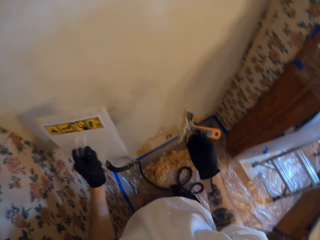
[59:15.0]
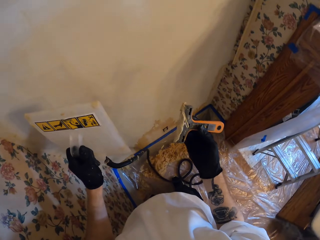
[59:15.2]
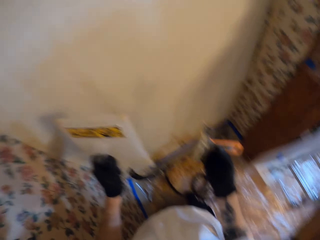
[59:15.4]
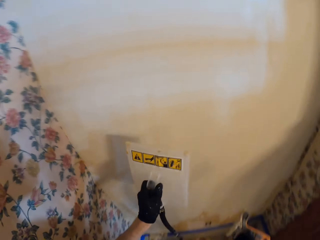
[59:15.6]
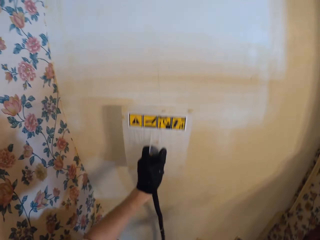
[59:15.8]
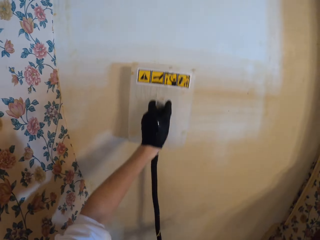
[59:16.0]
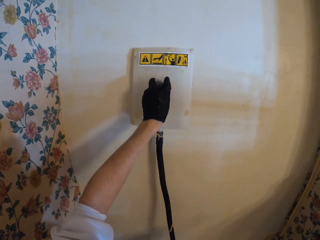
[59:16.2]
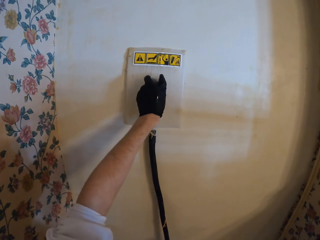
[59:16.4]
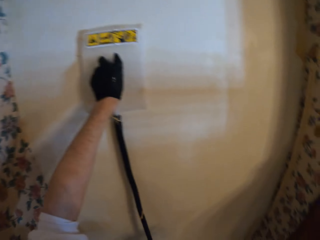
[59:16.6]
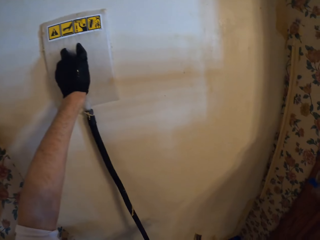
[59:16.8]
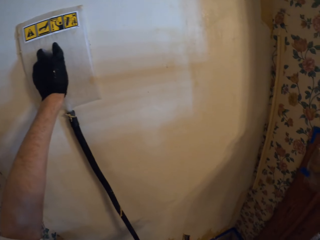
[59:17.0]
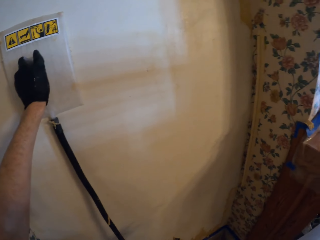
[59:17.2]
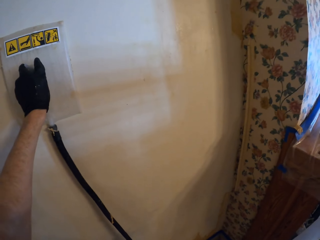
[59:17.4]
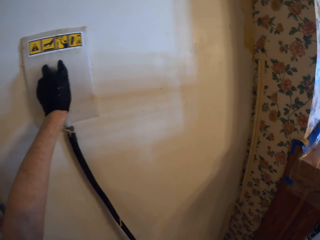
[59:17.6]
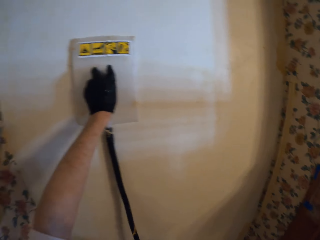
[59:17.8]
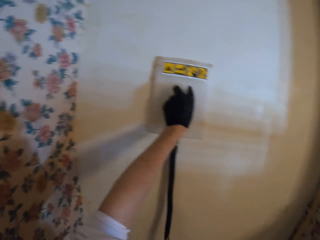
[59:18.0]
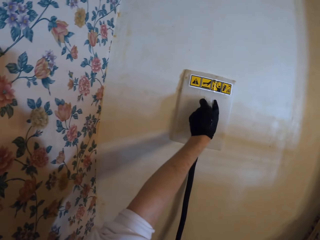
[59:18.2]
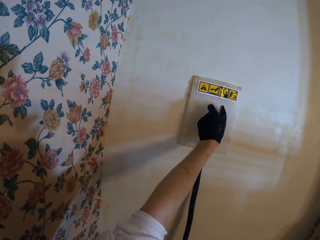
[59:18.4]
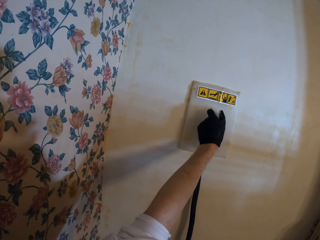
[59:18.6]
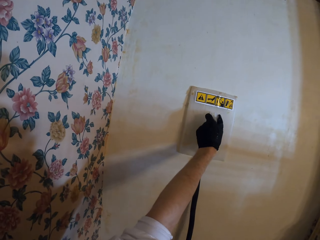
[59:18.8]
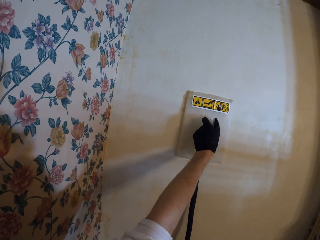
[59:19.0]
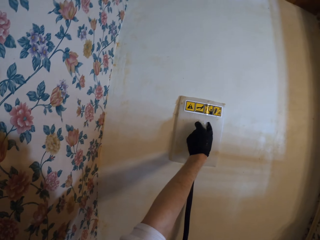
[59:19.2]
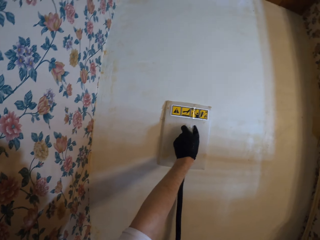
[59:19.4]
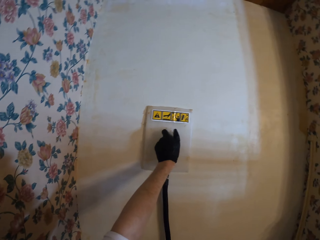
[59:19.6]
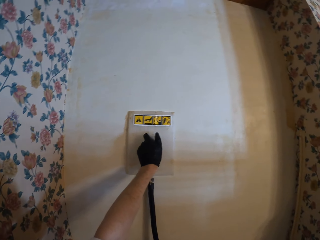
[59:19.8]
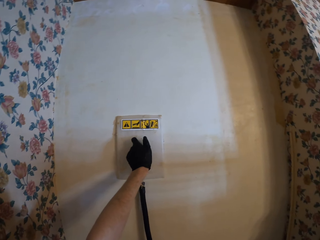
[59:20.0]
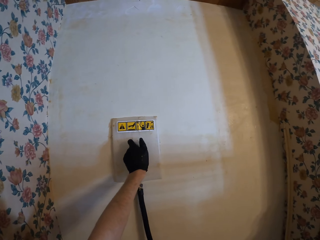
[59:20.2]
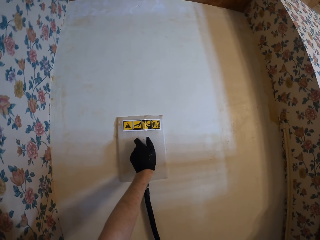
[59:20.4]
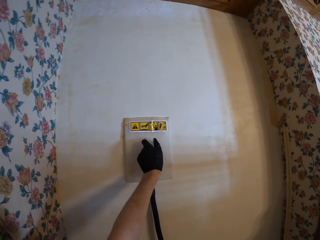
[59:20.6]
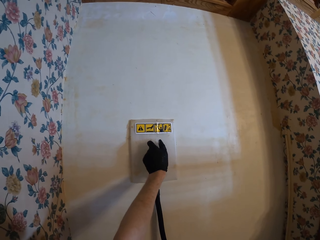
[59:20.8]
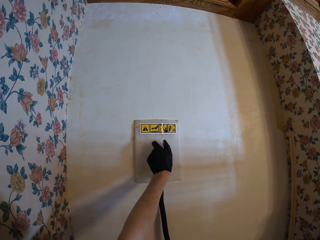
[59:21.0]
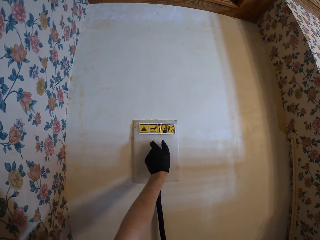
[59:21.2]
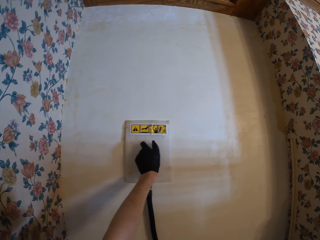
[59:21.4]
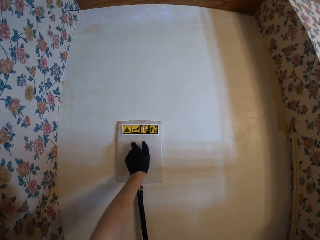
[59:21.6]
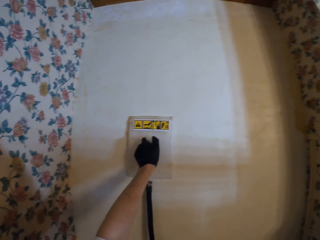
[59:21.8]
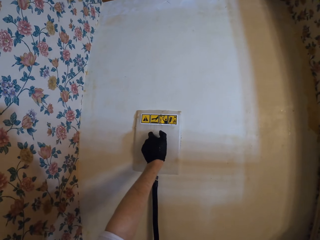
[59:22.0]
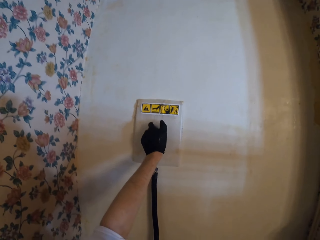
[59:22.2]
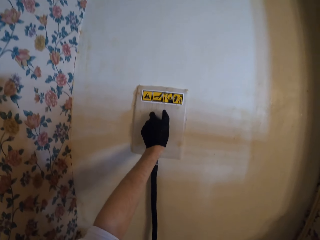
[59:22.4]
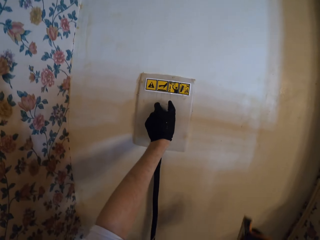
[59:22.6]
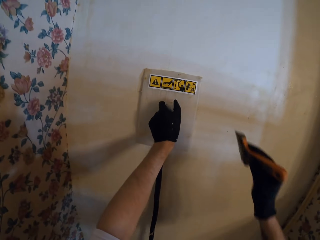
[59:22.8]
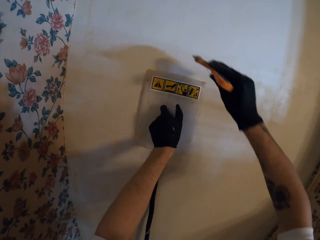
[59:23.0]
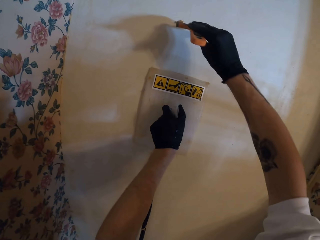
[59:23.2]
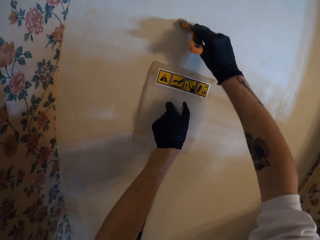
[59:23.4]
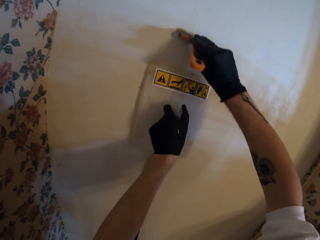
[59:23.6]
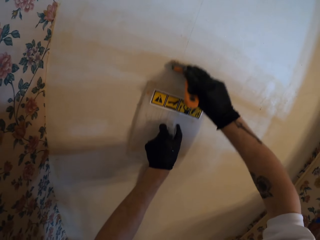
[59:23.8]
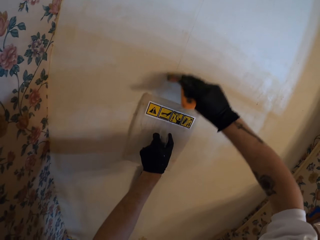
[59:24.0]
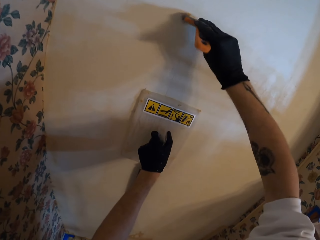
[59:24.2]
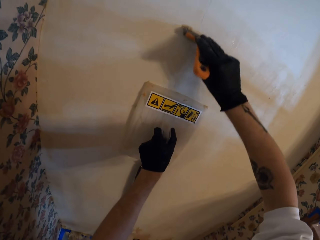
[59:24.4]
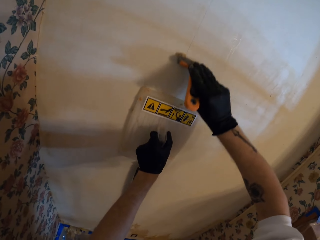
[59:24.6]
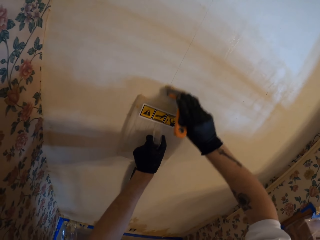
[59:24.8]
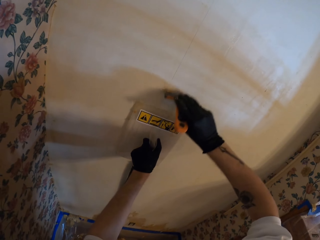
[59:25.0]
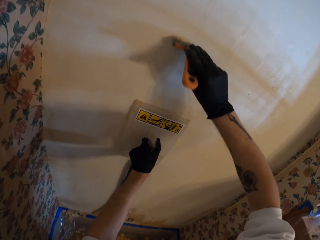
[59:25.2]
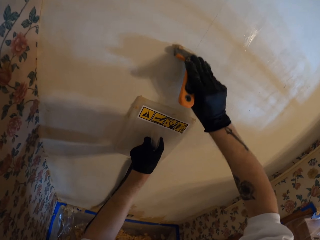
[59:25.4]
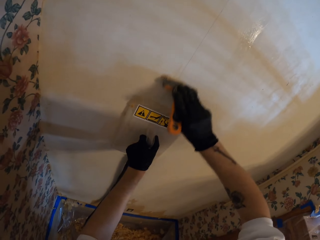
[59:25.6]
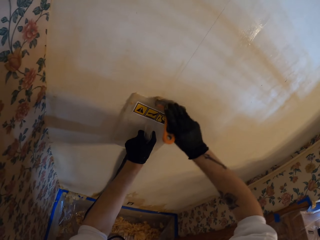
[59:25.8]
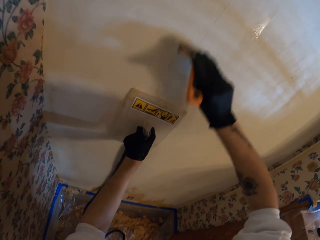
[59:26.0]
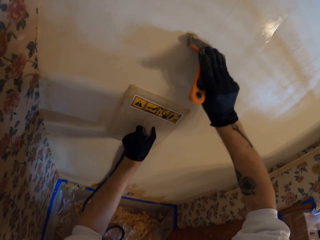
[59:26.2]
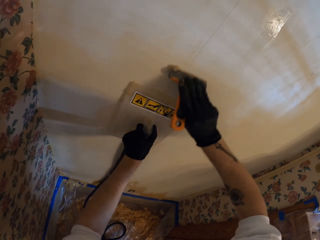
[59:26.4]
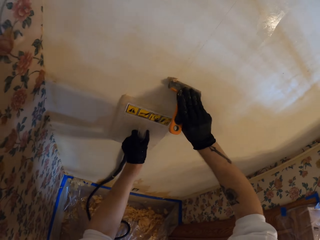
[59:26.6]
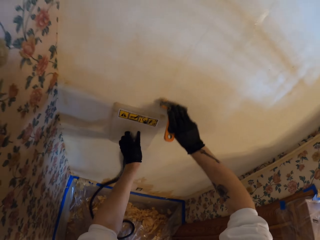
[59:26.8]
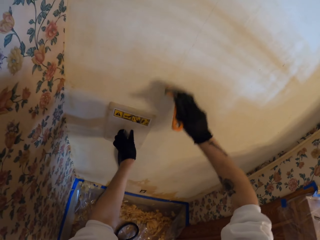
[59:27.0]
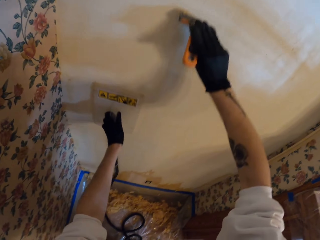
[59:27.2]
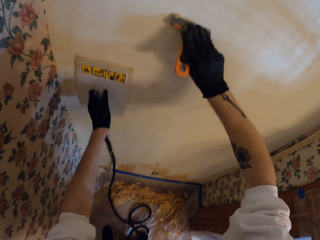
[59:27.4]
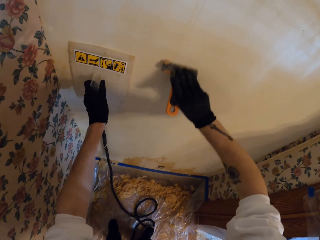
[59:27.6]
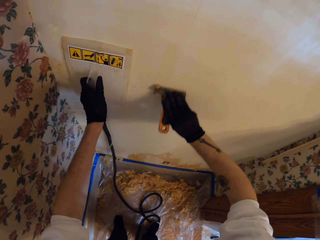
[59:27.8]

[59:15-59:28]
The camera wearer checks the scraper. They place the wallpaper steamer on the wall. They scrape the wall with a putty knife. They move the wallpaper steamer.

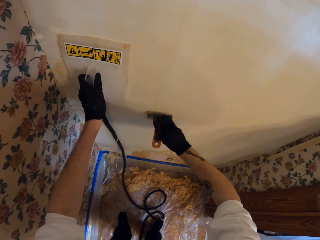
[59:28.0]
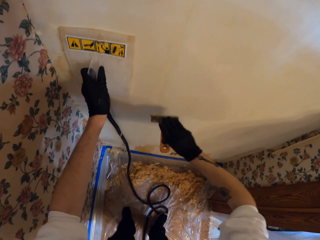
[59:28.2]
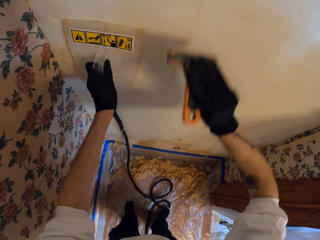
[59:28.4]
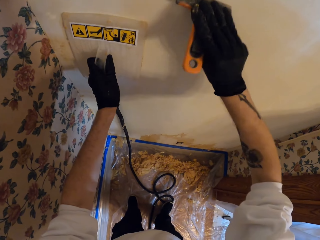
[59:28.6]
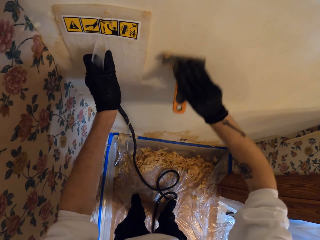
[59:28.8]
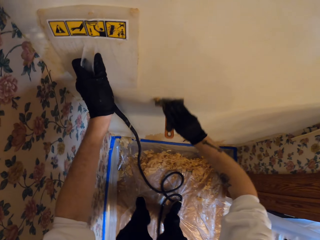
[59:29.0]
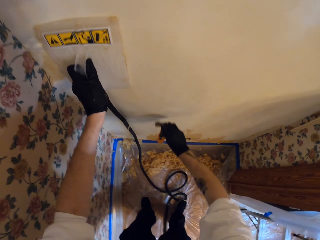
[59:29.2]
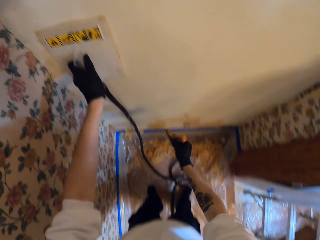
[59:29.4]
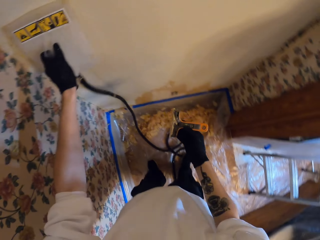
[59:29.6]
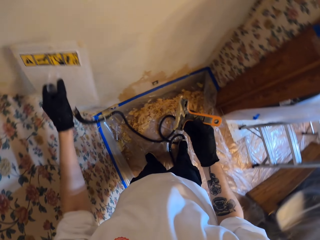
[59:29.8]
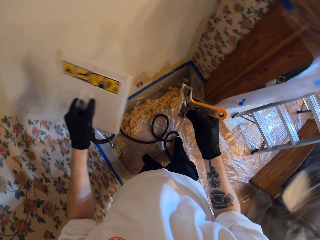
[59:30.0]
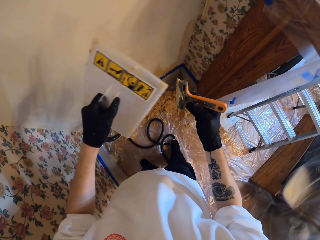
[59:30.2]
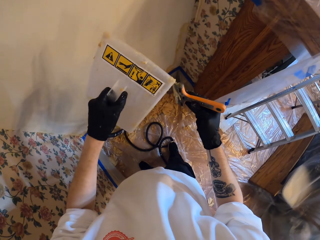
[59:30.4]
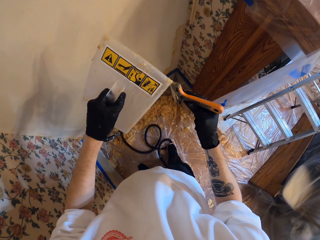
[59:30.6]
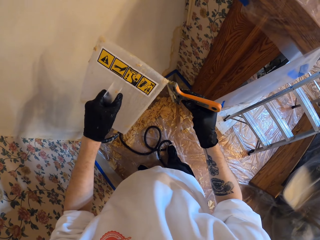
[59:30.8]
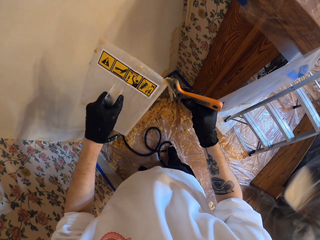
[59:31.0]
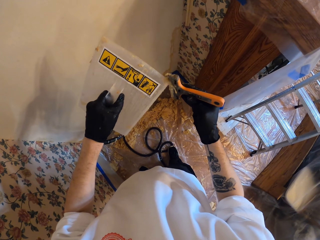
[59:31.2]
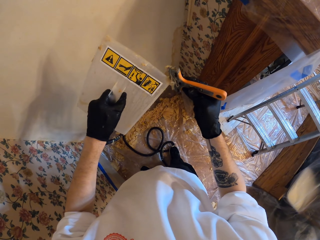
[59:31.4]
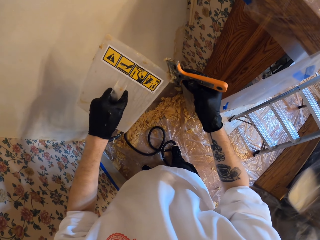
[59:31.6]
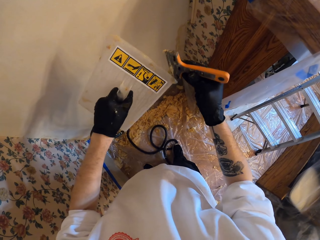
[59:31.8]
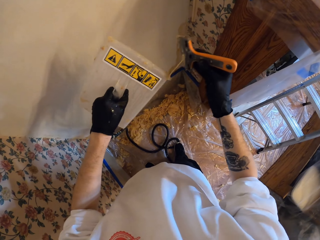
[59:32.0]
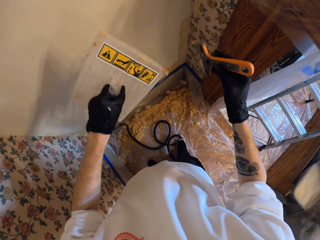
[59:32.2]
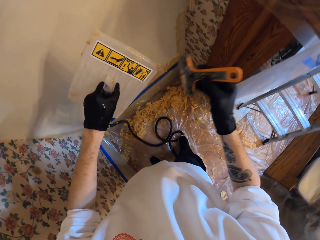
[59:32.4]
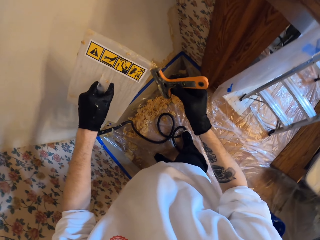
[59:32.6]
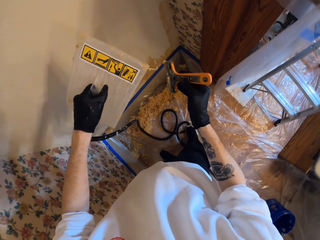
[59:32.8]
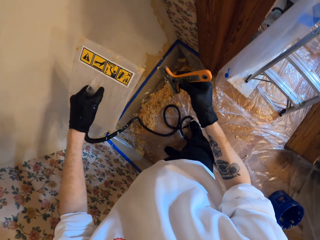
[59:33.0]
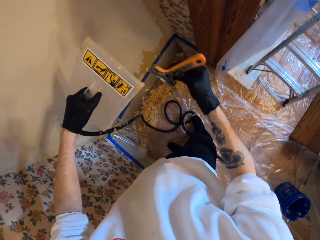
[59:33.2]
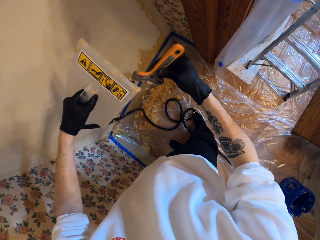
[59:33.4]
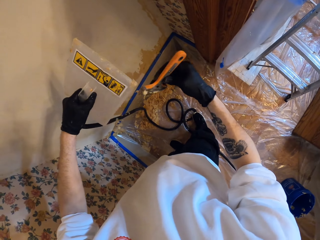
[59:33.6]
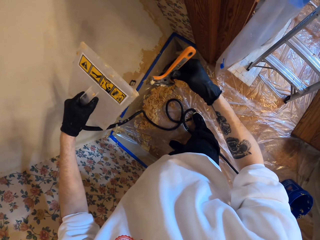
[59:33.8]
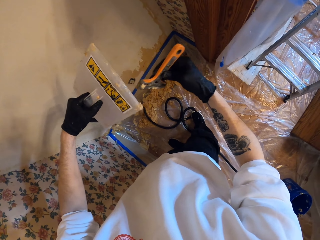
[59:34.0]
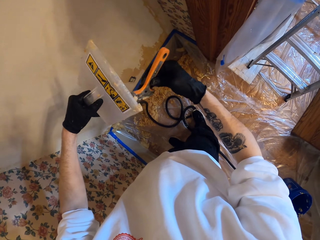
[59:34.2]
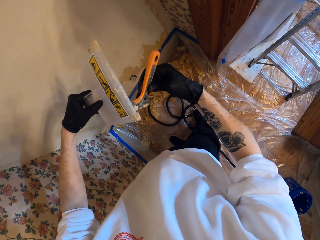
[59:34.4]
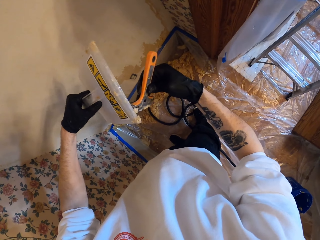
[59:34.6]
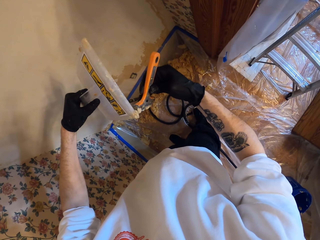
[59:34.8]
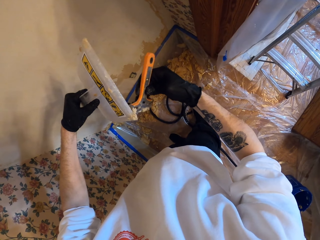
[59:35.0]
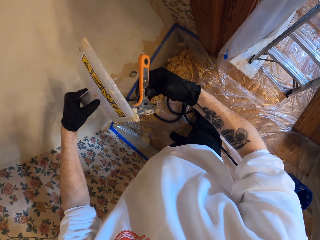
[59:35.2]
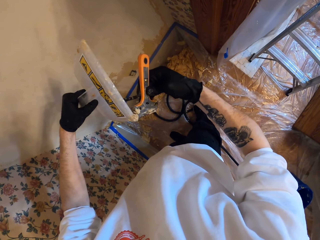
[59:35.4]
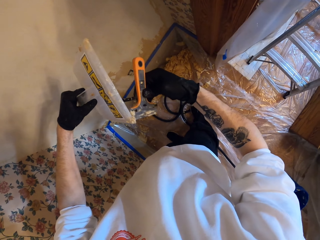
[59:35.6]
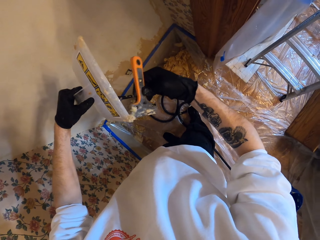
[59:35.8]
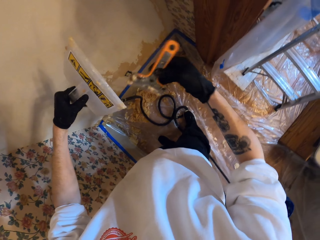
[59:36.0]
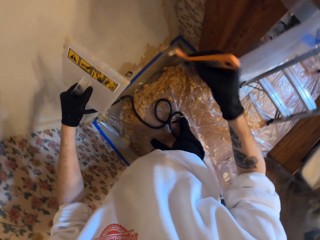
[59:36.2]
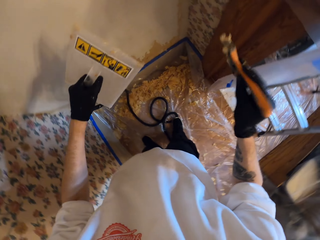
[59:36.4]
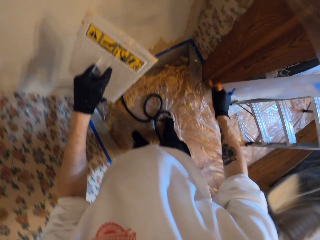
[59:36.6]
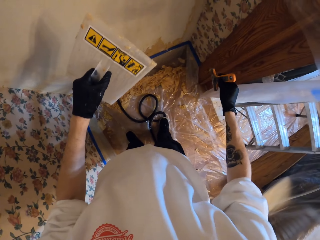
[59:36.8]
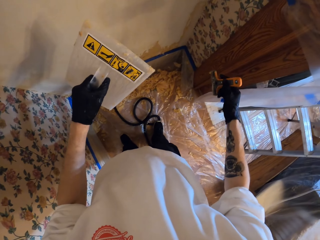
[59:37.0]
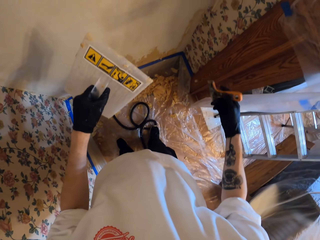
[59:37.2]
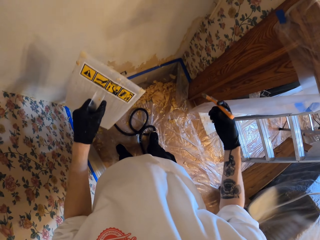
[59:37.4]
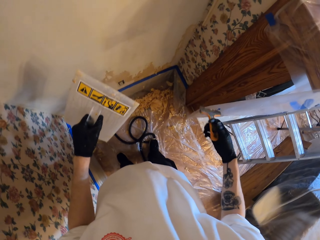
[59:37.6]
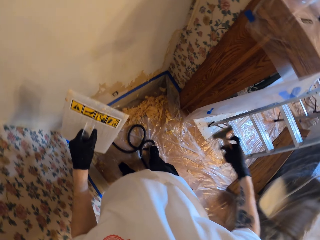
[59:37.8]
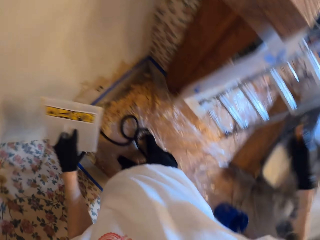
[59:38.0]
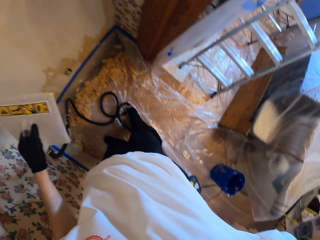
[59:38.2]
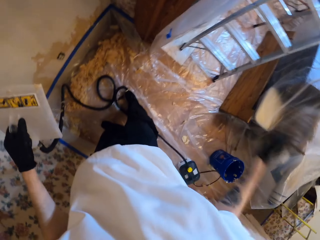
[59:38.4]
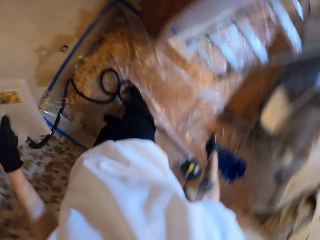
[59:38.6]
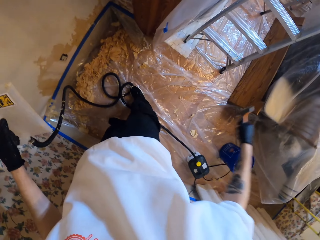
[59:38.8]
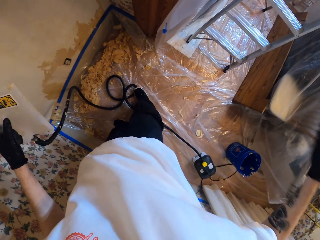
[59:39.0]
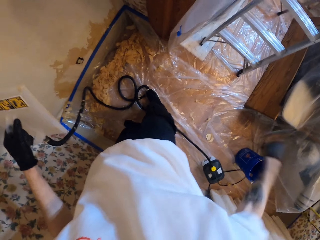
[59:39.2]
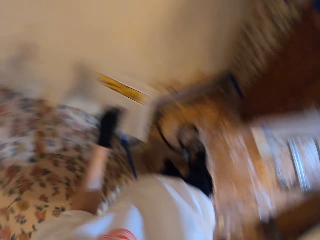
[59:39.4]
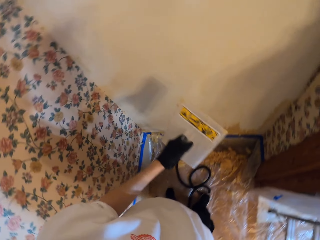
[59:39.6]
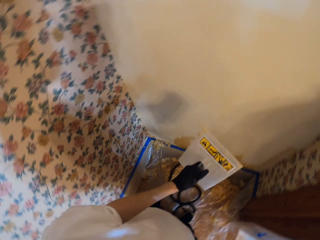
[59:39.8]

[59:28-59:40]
The camera wearer removes the steam wallpaper from the wall. They remove the paint from the scraper. They scrape the steam wallpaper stripper. They shake off the paper from the putty knife.
